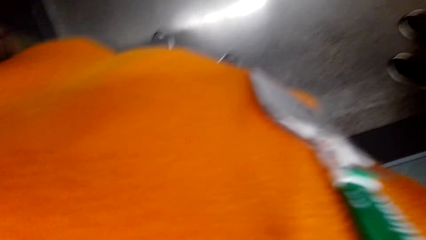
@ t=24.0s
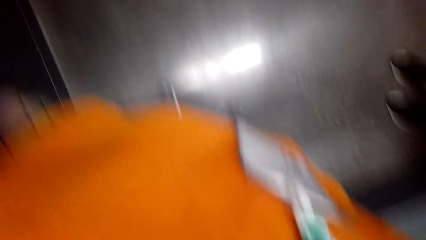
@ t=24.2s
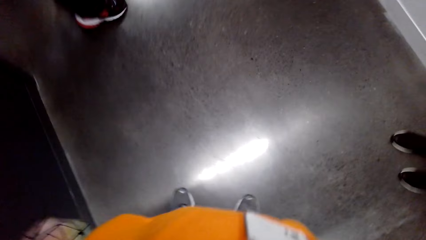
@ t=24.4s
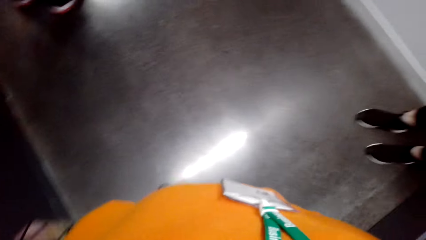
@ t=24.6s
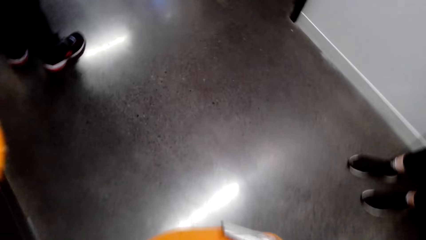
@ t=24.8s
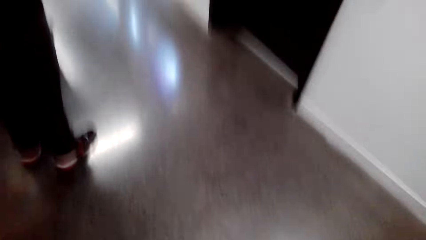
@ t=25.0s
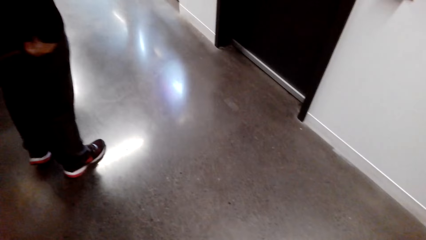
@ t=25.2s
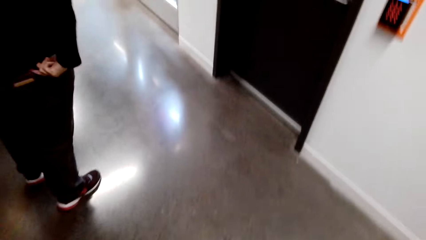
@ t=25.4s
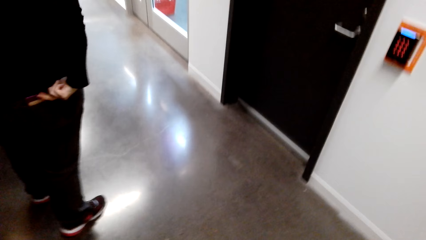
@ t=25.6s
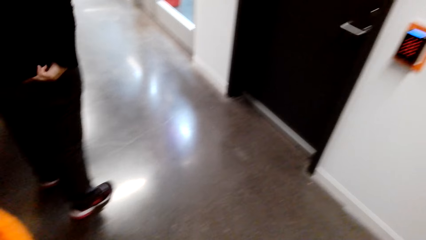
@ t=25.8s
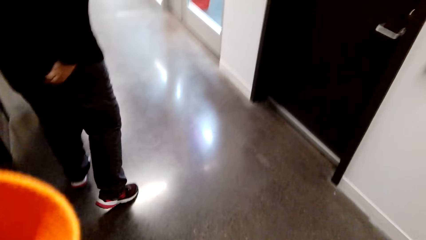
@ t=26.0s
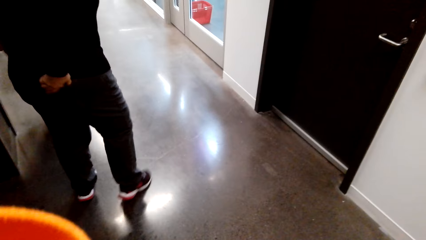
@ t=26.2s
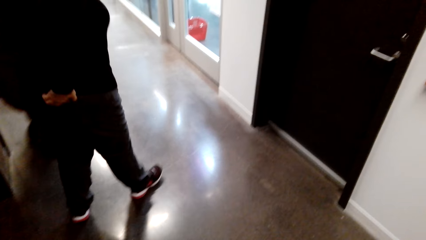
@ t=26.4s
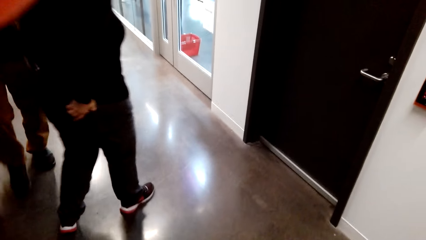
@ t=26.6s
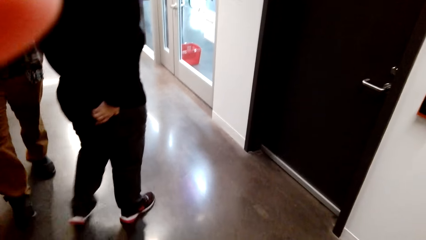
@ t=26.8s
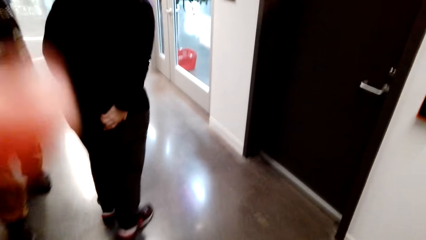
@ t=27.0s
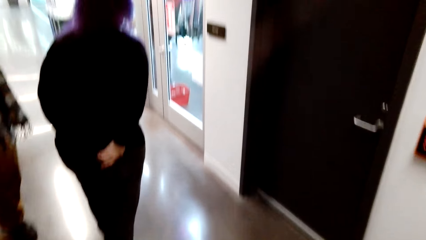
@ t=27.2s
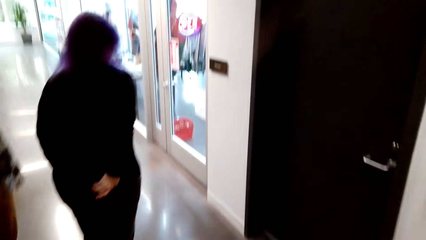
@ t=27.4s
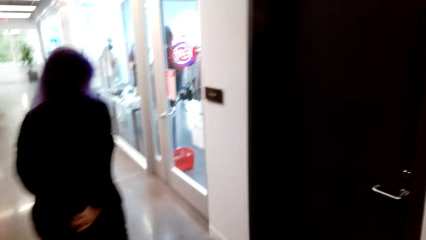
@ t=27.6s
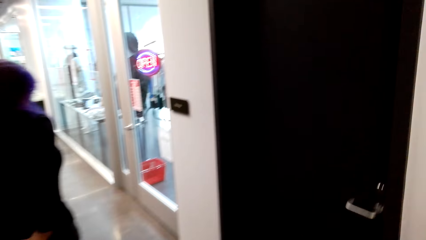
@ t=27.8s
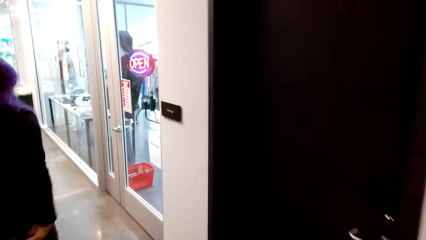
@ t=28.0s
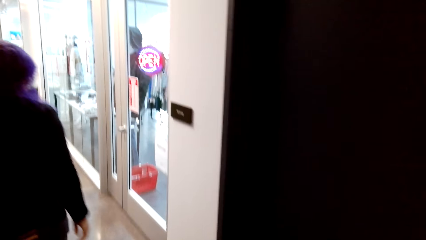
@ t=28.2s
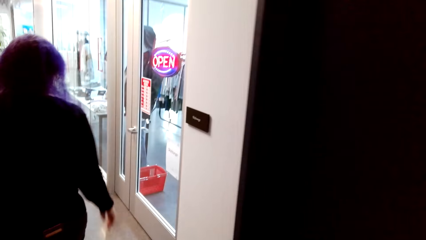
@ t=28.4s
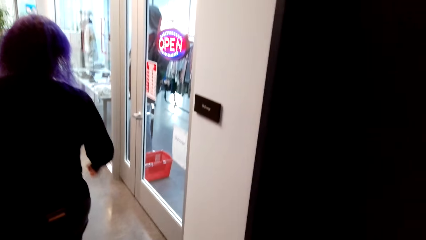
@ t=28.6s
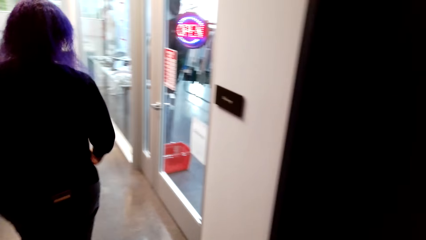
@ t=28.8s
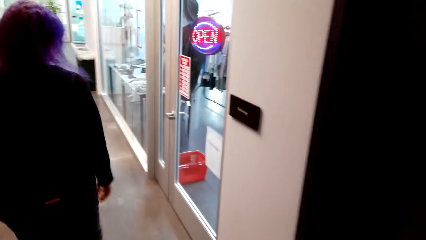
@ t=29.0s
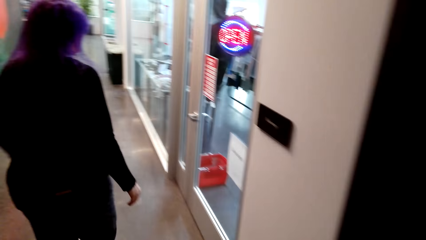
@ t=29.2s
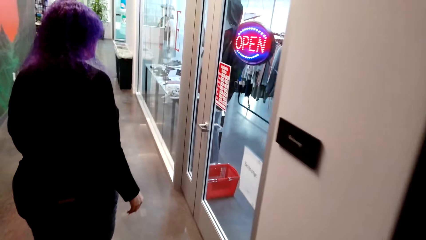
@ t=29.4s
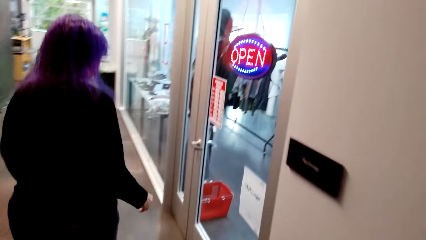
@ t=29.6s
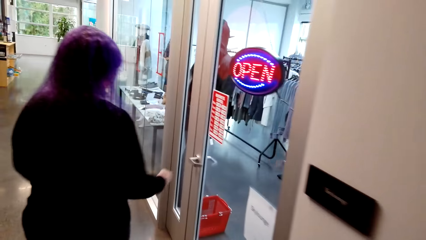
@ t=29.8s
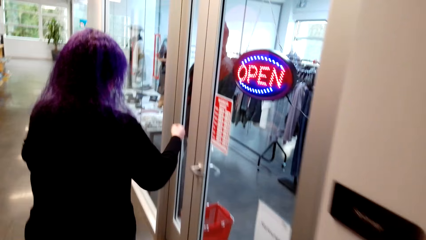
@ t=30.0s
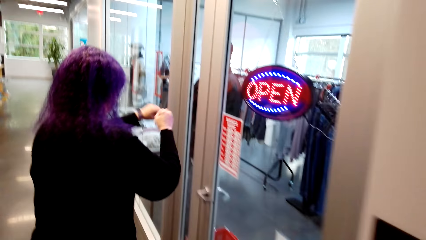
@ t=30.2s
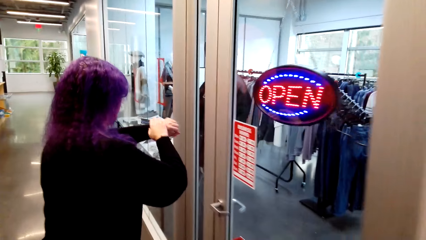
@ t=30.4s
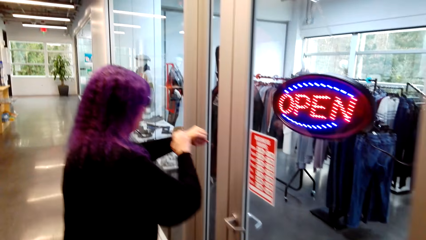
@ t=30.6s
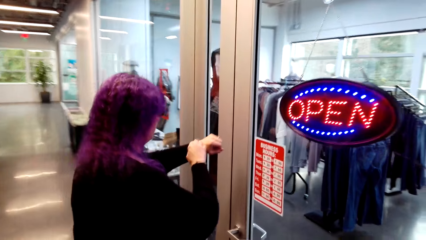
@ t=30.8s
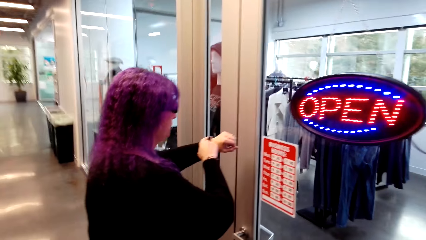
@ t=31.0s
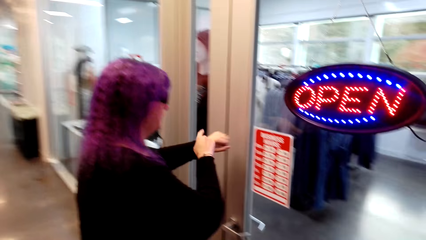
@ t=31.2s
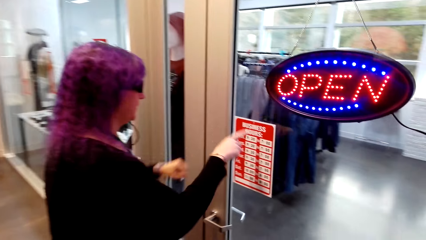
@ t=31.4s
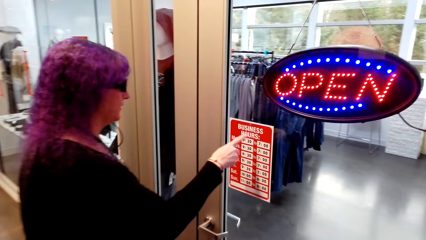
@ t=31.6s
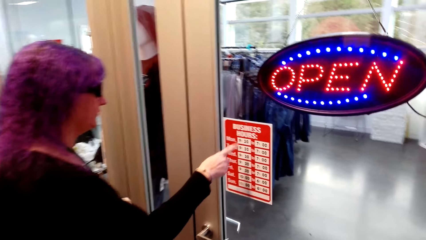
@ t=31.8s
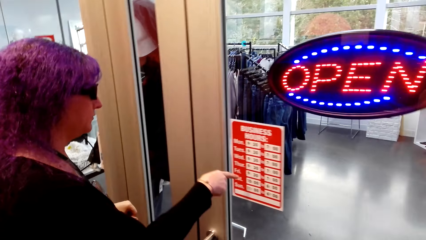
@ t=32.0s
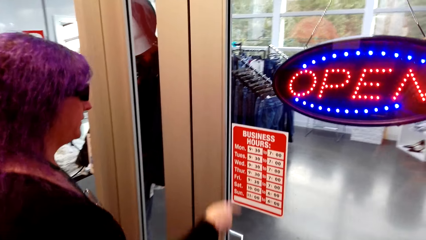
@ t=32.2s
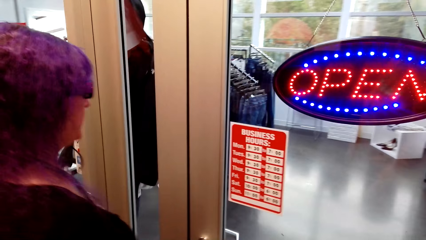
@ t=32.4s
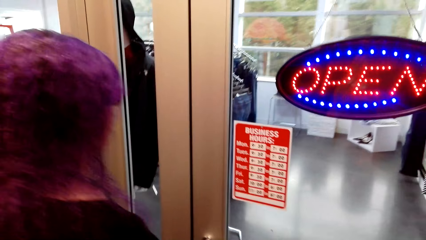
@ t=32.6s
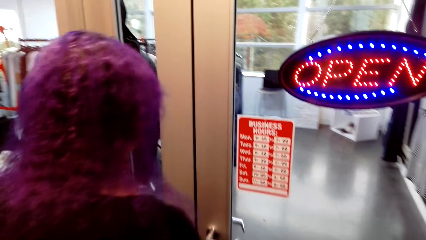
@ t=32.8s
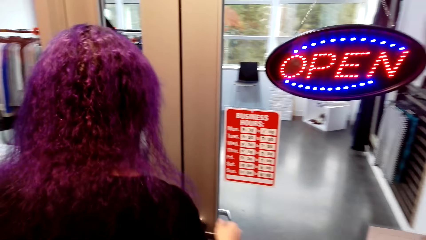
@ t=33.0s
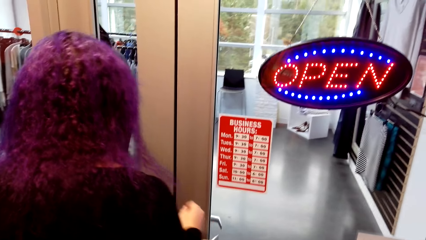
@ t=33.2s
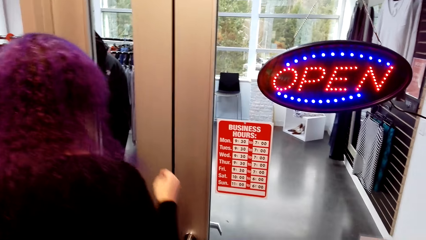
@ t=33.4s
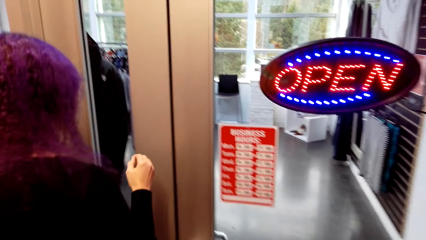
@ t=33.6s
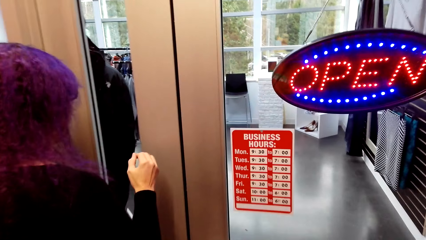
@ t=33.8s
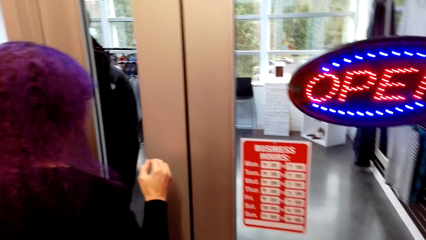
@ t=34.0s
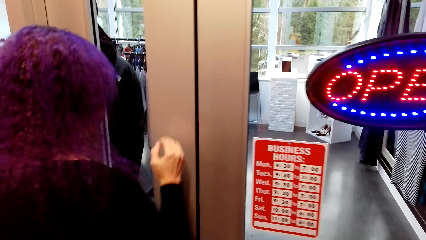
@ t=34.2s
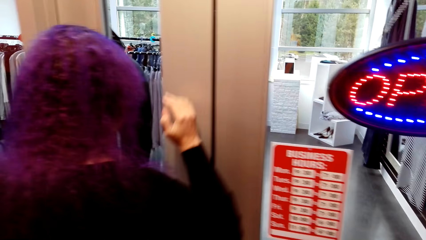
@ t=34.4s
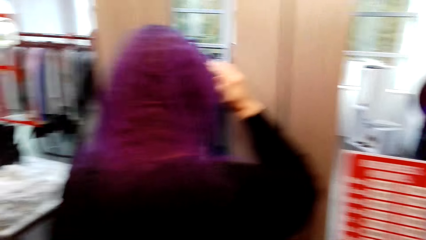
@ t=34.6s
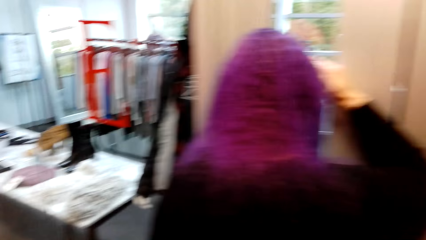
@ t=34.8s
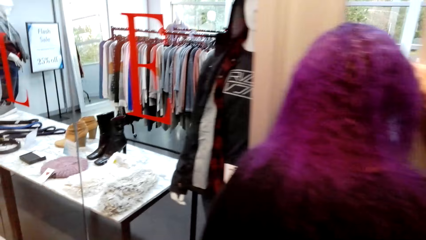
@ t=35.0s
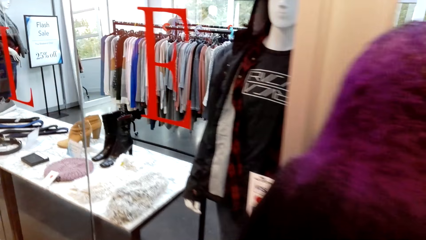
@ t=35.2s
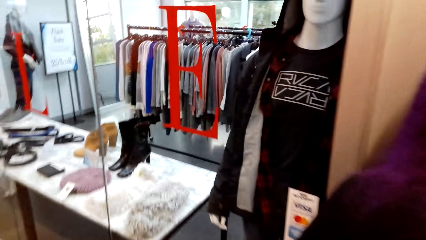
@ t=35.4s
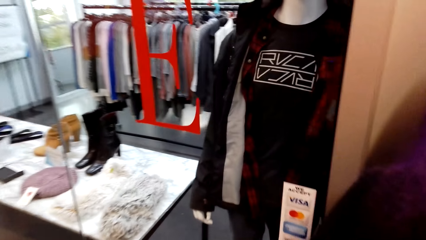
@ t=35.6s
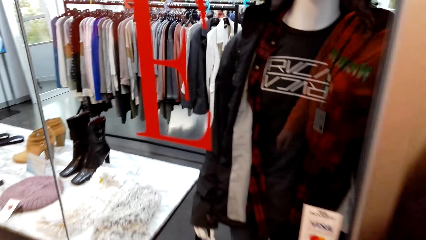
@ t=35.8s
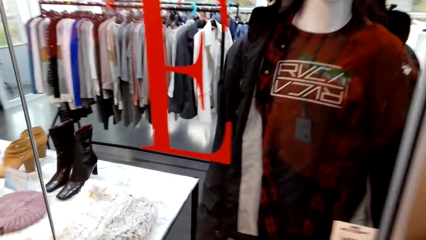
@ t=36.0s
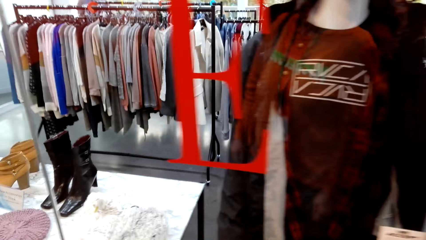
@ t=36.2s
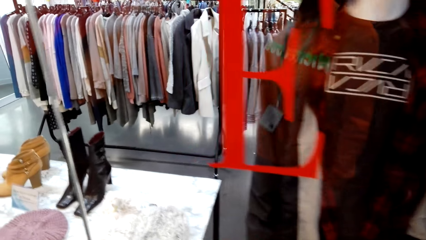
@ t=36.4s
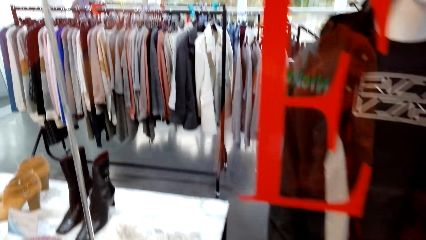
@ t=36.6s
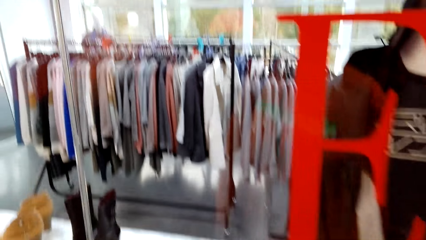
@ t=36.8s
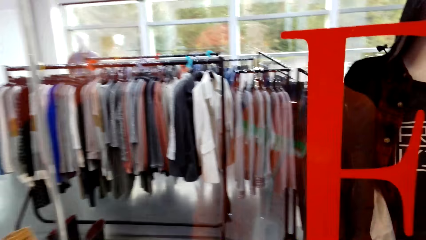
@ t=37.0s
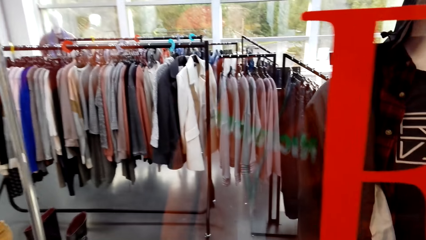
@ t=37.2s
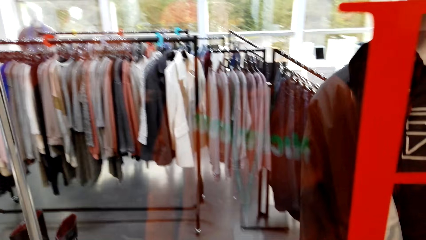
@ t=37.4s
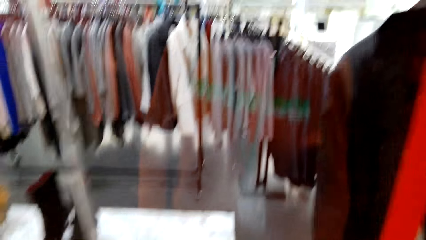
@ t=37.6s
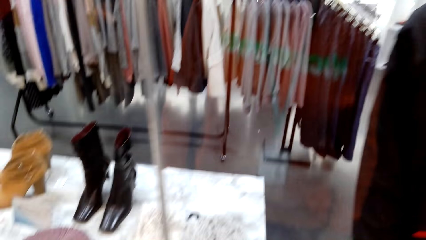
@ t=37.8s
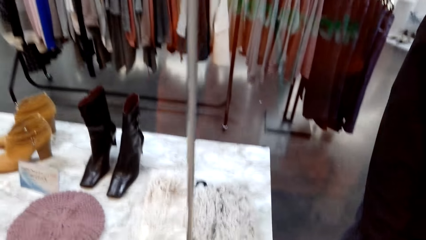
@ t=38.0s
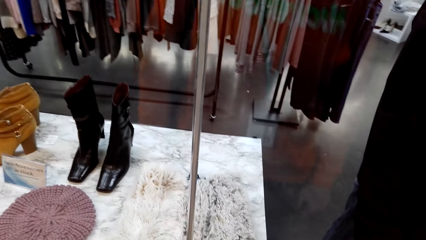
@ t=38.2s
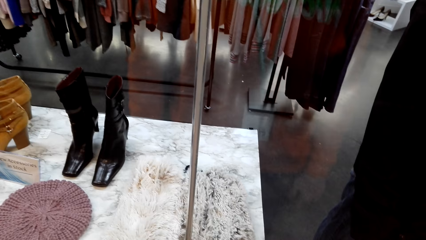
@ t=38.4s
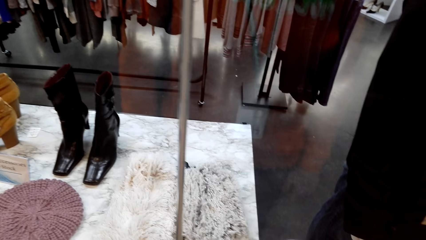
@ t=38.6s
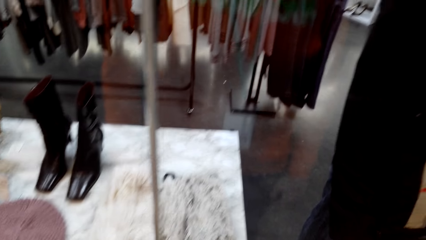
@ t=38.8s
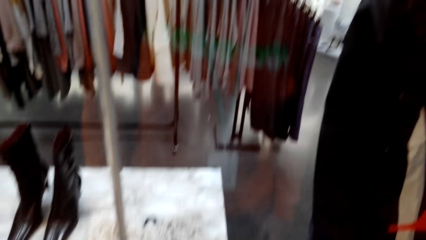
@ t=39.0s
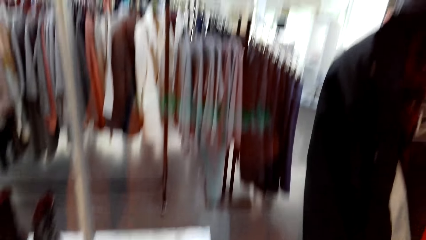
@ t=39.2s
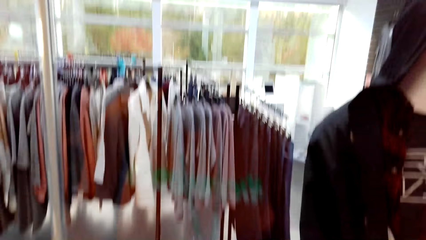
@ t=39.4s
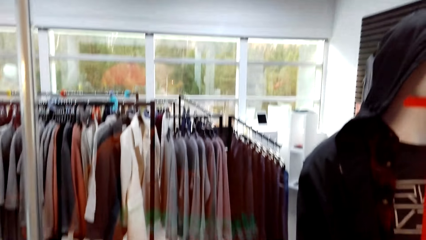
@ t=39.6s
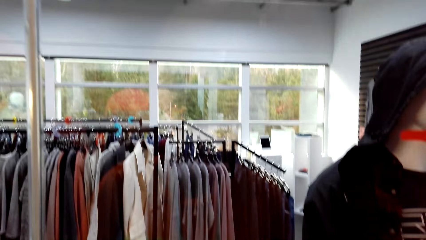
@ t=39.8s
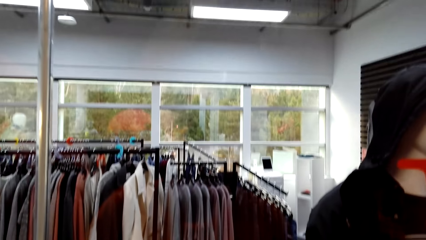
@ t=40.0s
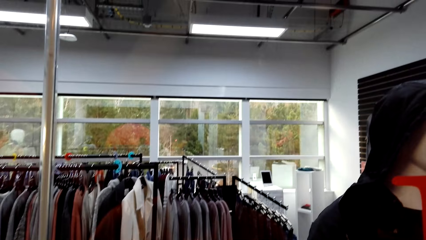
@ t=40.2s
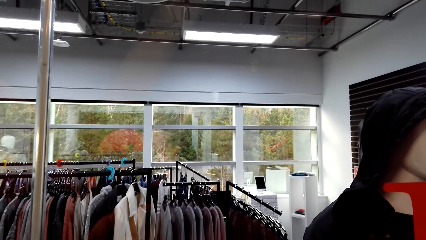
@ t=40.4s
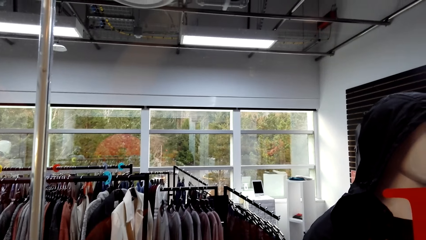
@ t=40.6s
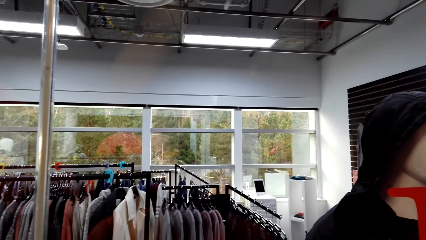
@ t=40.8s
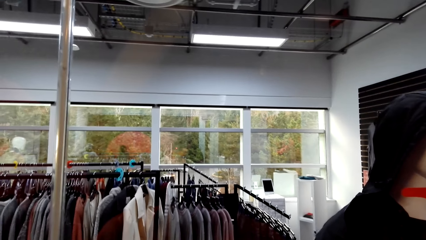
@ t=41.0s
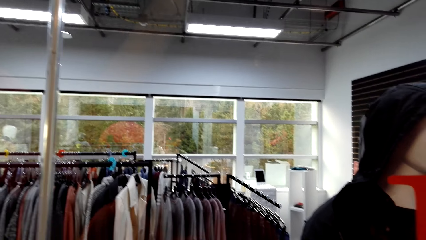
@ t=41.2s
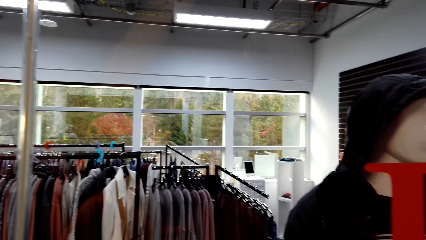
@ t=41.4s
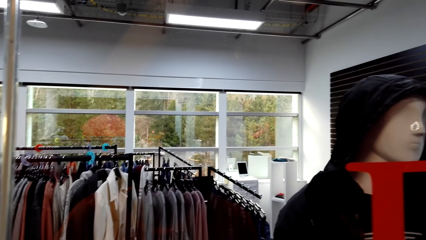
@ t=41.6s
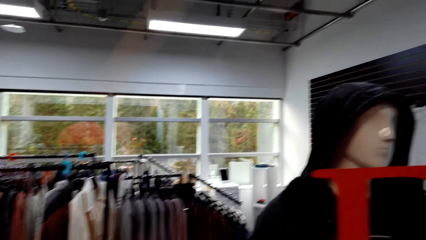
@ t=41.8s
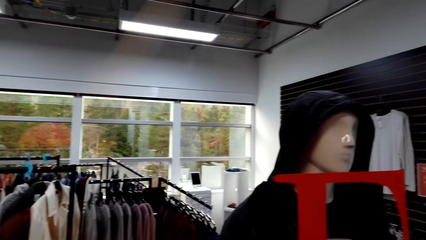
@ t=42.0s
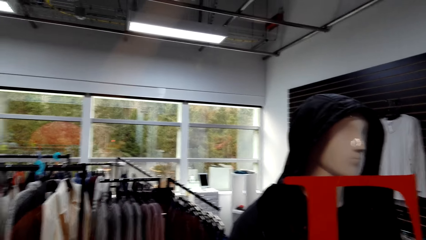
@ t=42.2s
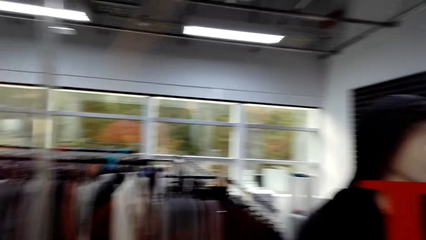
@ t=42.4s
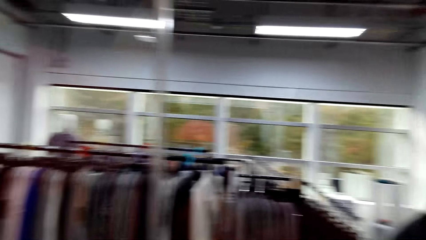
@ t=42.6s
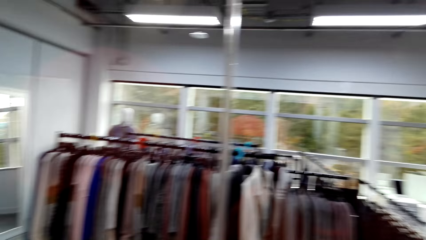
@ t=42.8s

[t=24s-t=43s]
The camera wearer walks around. They follow a woman. They stare at the woman. They look around the clothing shop. They look around.
